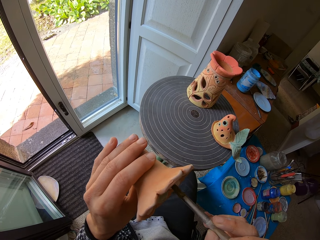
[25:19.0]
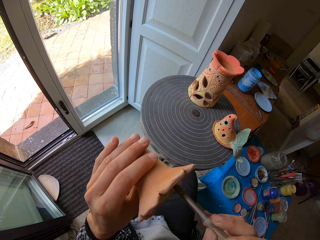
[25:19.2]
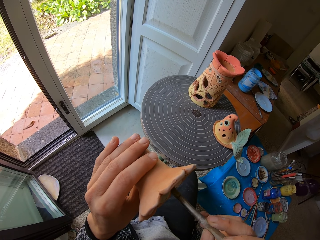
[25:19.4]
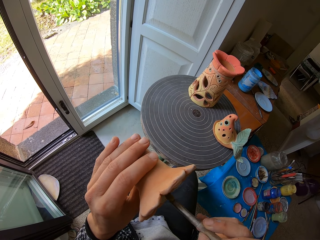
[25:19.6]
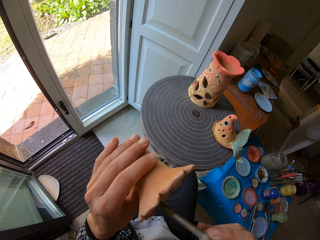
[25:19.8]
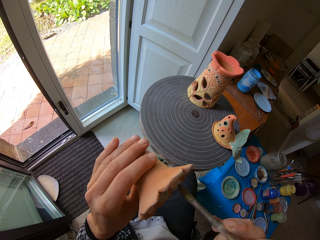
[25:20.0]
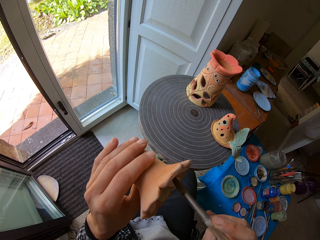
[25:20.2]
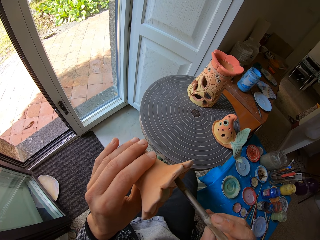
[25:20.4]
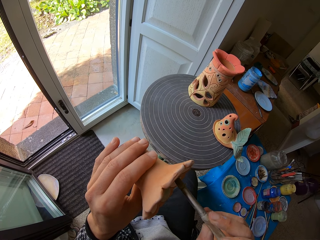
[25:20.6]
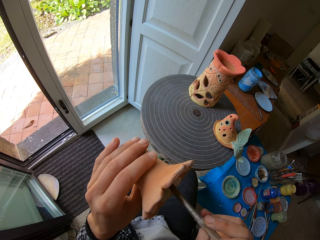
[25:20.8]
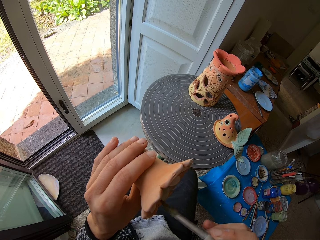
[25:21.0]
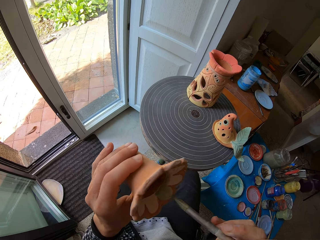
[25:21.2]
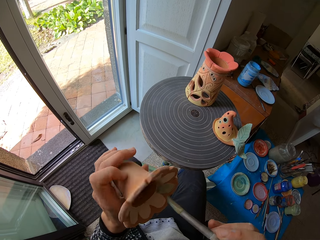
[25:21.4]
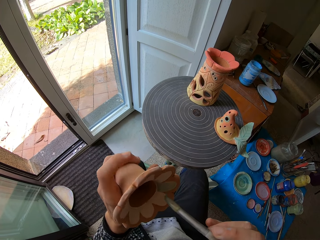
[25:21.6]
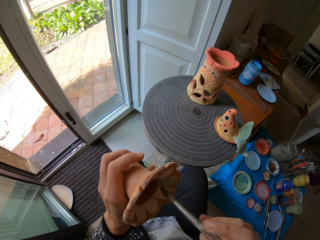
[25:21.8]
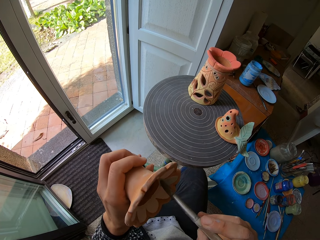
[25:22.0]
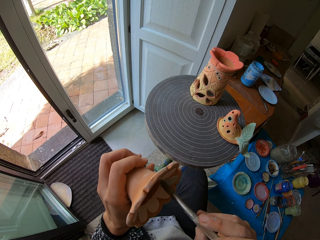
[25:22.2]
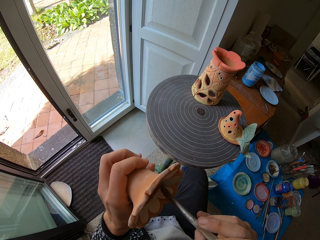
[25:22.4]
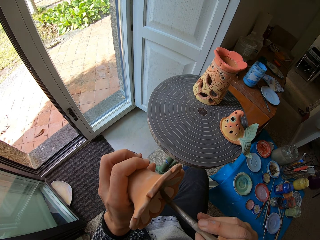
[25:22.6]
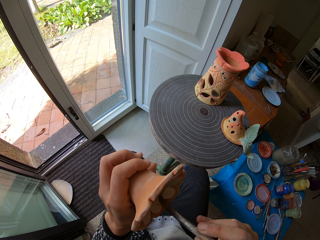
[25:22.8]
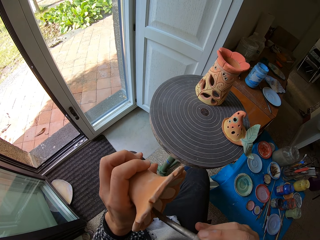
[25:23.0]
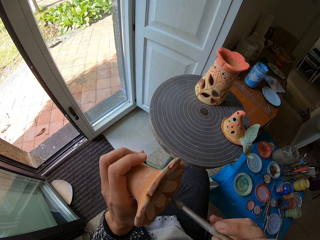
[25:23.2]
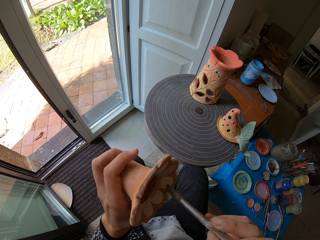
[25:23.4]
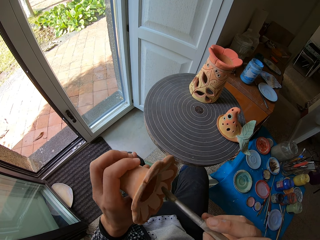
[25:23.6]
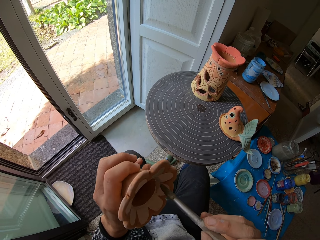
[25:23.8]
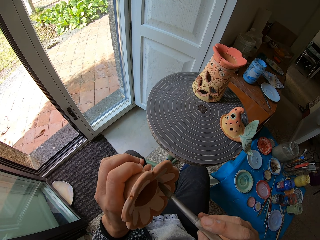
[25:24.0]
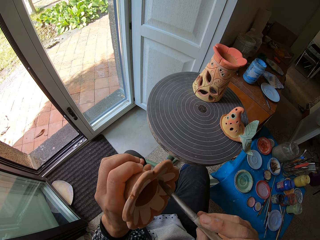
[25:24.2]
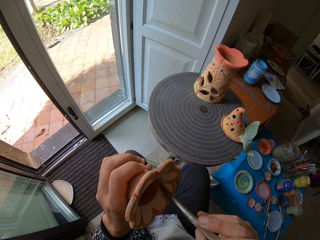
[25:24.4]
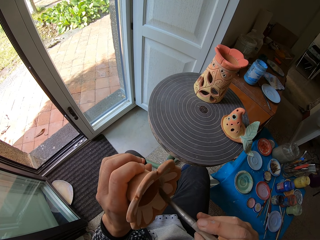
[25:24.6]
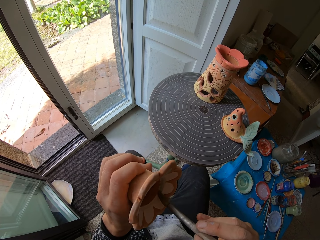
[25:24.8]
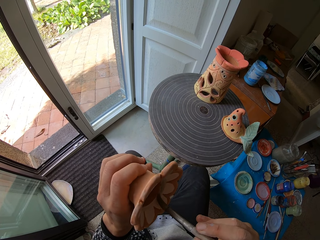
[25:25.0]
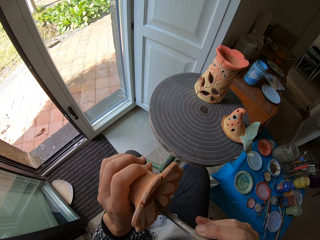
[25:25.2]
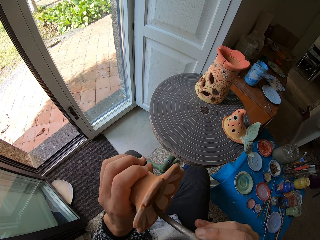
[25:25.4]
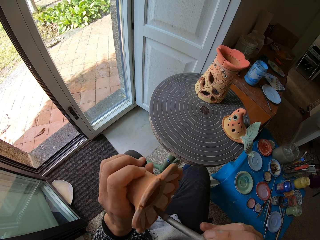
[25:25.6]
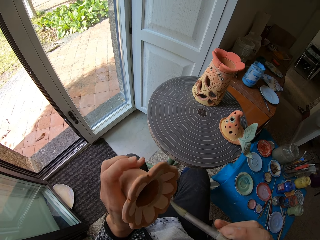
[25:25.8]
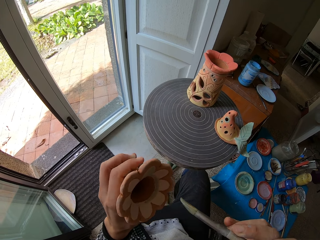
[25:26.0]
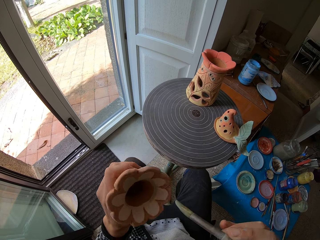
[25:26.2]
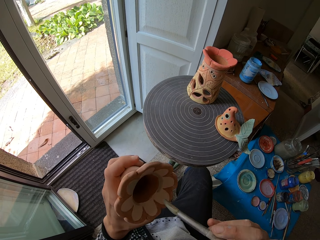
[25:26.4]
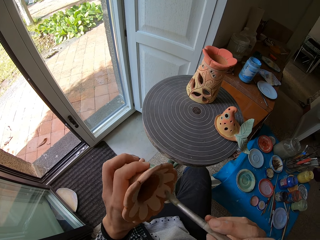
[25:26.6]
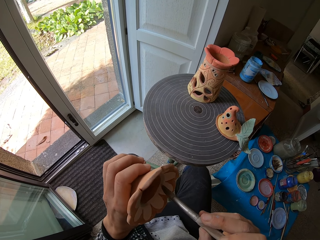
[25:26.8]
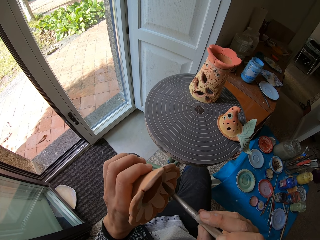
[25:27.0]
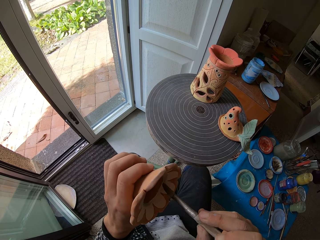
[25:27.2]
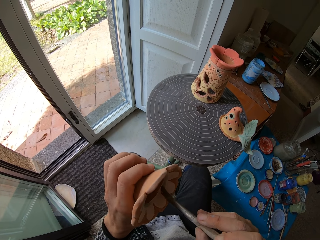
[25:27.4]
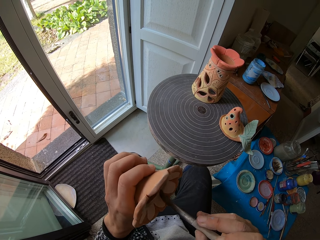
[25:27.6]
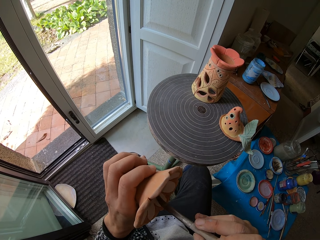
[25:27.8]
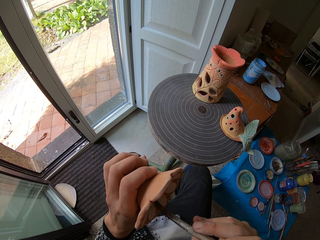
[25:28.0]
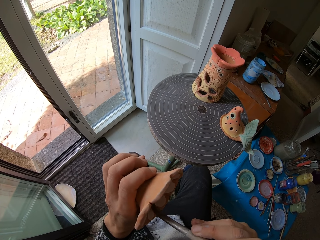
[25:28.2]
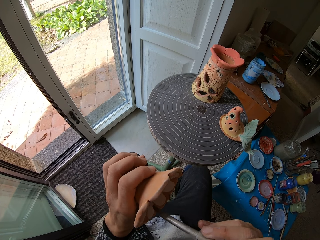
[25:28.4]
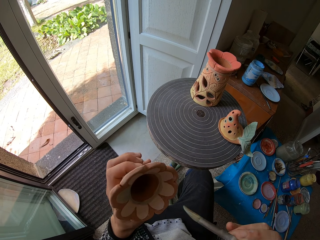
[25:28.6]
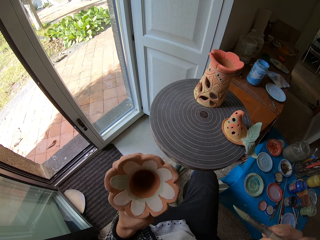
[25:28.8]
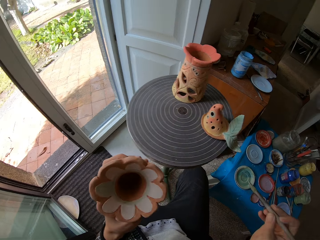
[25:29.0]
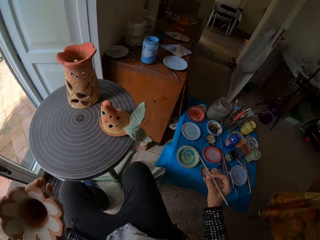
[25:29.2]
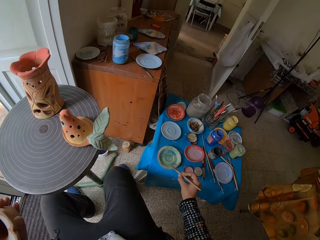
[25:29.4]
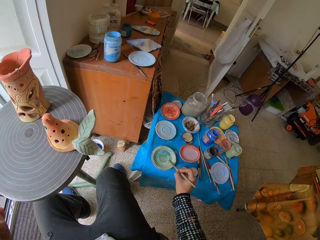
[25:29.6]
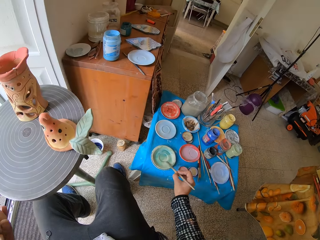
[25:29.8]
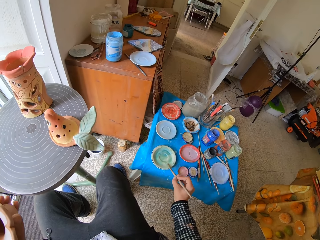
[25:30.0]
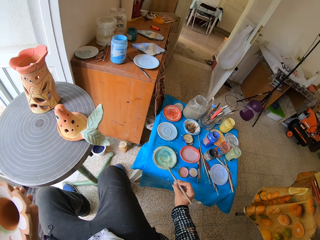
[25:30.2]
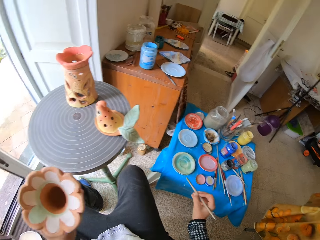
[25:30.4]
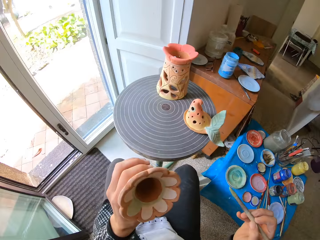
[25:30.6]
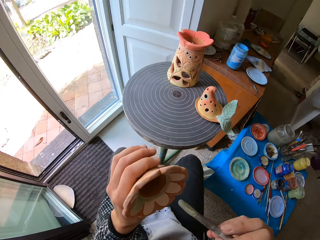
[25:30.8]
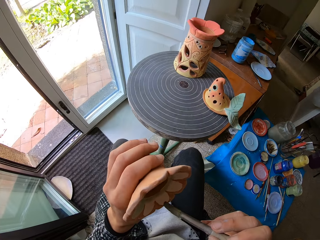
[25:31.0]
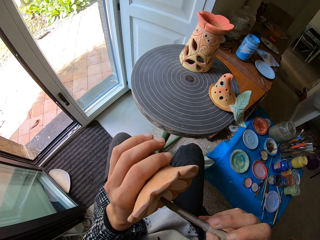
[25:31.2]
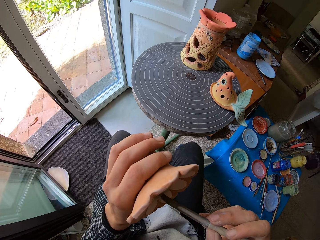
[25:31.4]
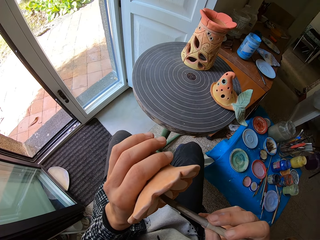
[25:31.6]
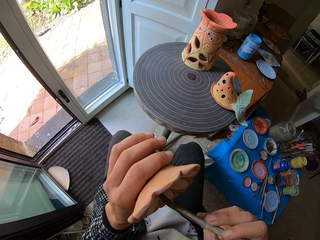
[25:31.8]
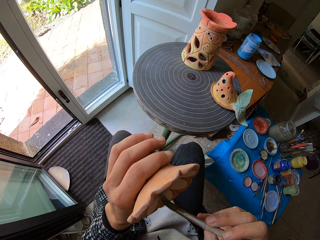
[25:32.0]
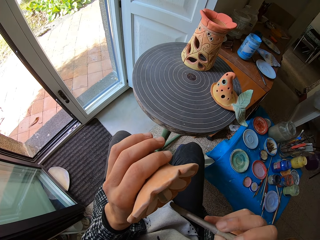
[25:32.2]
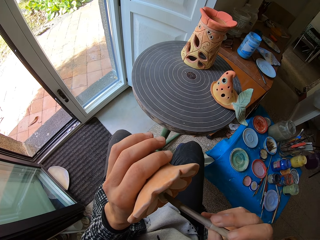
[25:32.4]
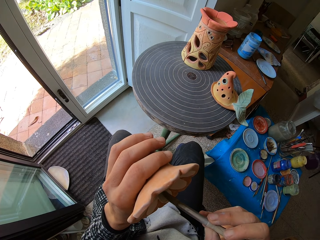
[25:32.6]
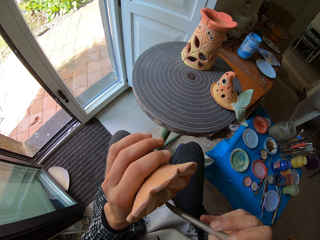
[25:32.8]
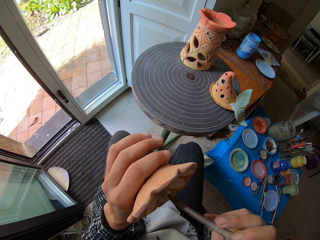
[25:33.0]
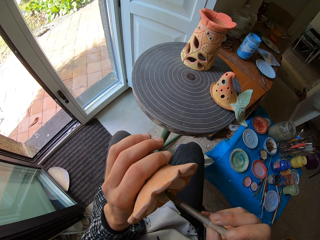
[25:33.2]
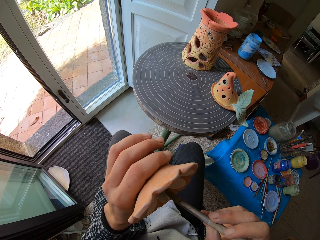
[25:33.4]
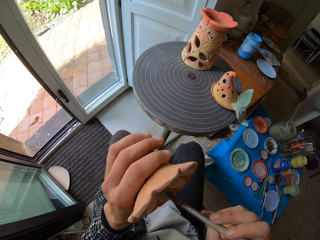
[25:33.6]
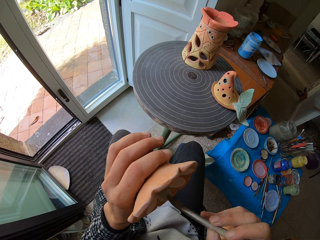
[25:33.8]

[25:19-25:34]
The camera wearer takes paint from the ceramic saucer with the paint brush with his right hand. He paints the ceramic ware with the paintbrush with his right hand.

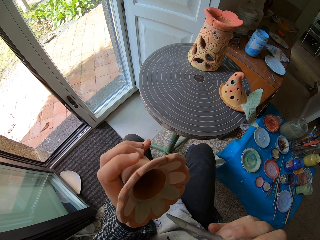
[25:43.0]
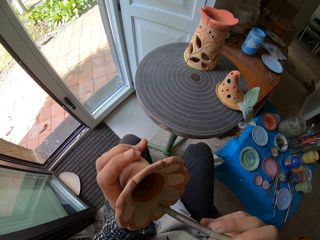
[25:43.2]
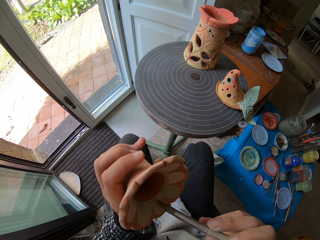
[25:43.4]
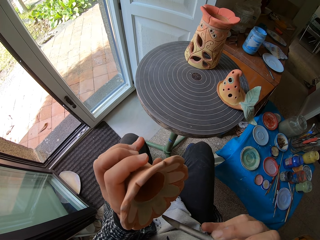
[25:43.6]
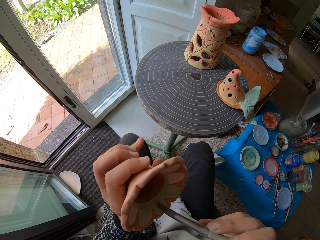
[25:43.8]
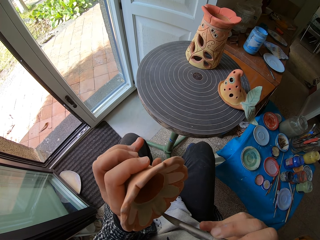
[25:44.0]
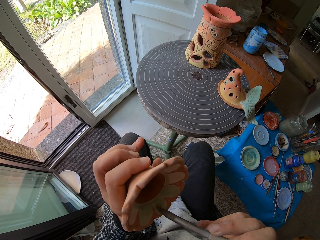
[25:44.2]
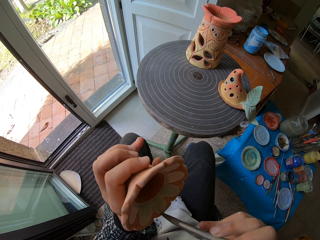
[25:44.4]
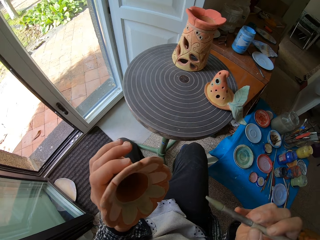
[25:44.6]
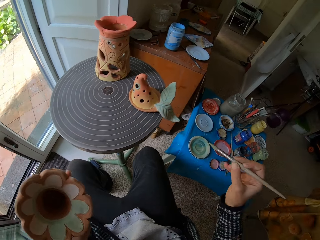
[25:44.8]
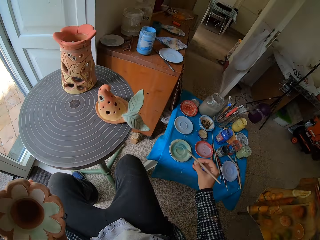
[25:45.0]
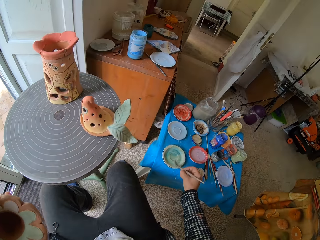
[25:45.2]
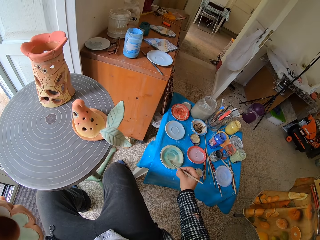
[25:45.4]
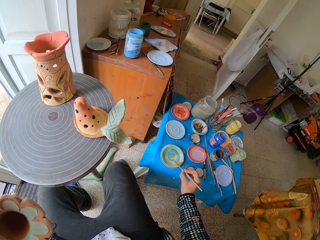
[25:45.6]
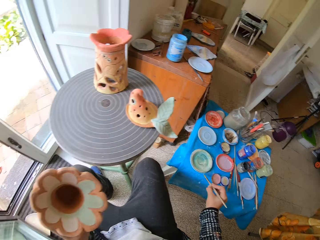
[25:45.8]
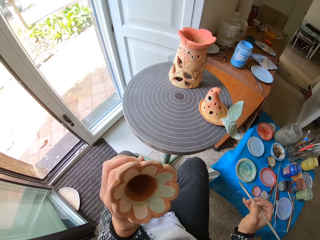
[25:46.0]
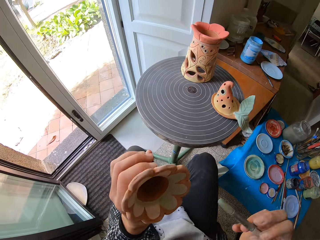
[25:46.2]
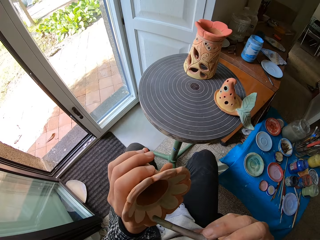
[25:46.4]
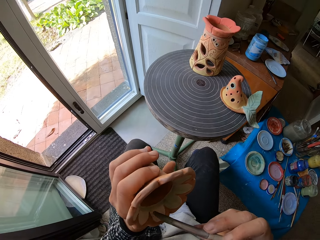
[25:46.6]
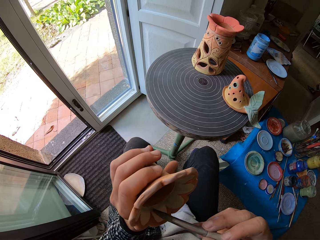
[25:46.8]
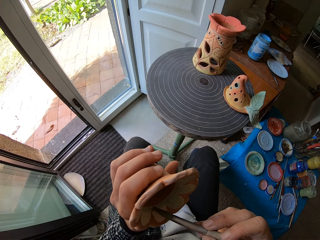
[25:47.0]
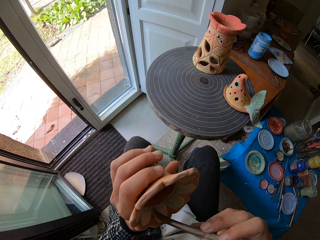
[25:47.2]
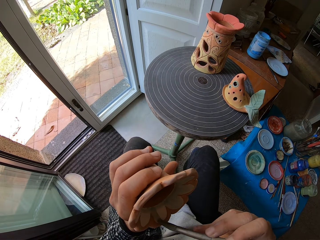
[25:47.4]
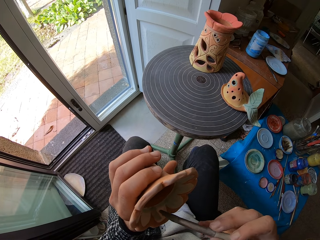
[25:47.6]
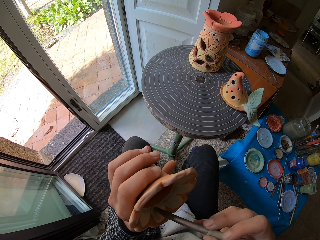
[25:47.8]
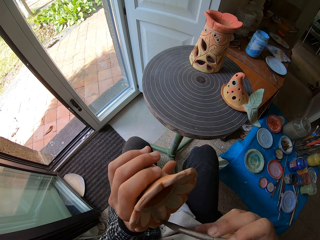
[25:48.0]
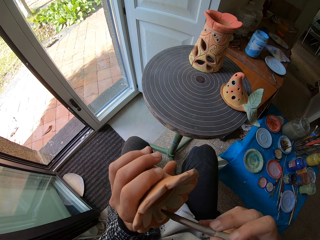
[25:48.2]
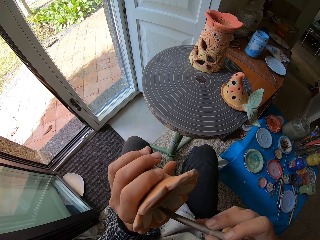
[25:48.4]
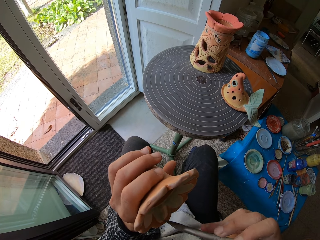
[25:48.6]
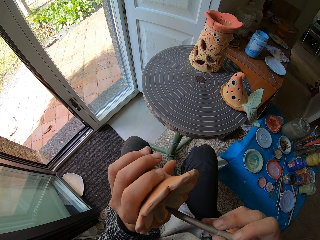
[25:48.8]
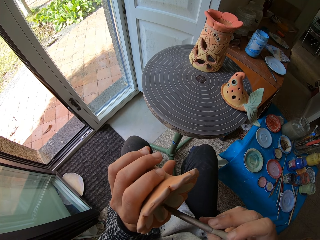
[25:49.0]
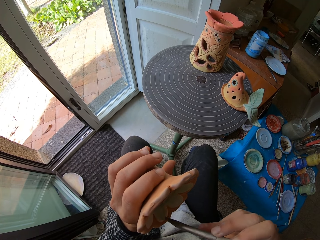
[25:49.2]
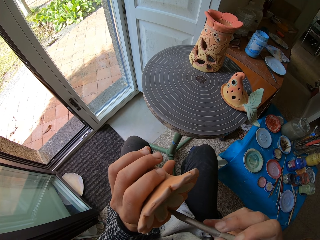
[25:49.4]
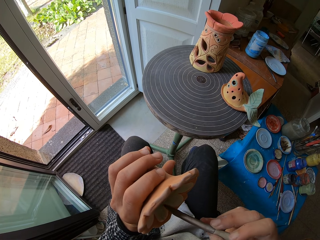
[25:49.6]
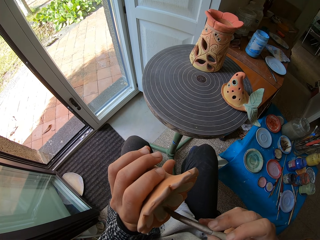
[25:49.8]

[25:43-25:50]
The camera wearer takes paint from the ceramic saucer with the paint brush with his right hand. He paints the ceramic ware with the paintbrush with his right hand.
